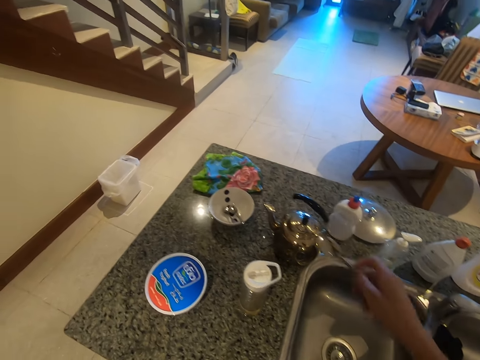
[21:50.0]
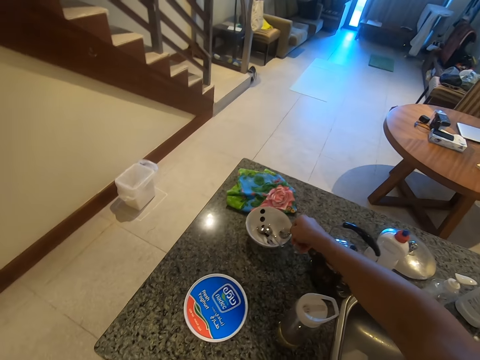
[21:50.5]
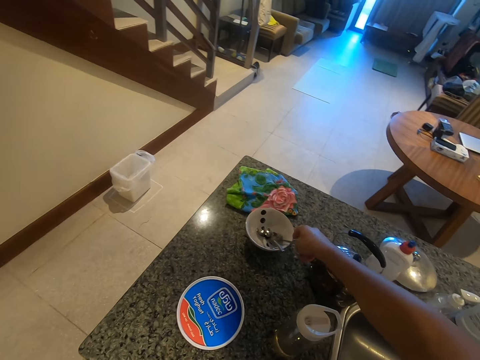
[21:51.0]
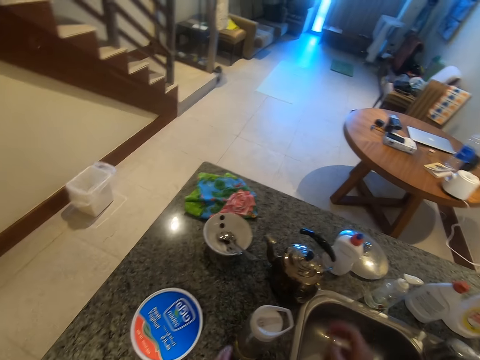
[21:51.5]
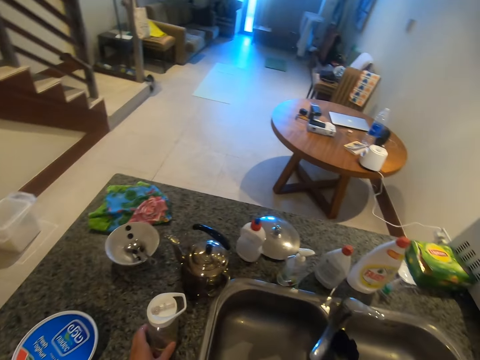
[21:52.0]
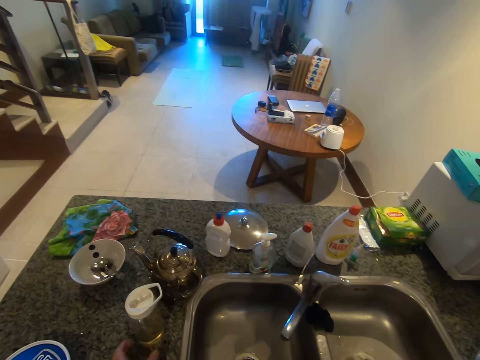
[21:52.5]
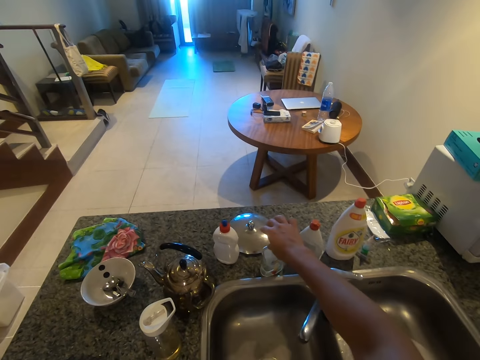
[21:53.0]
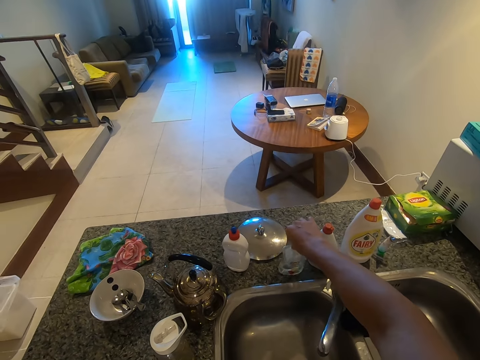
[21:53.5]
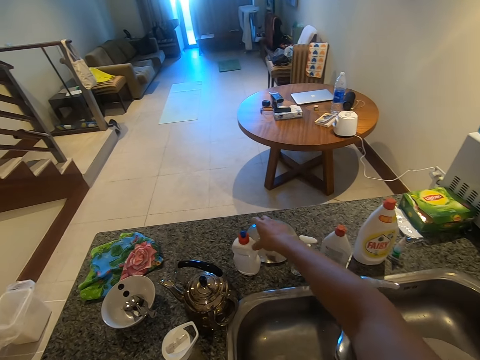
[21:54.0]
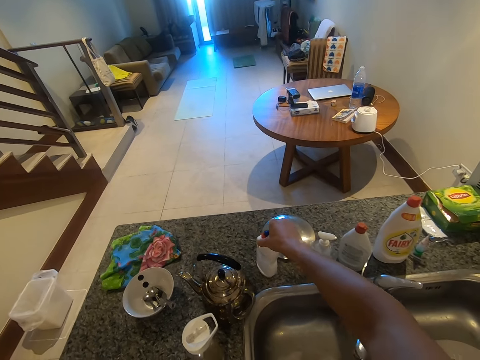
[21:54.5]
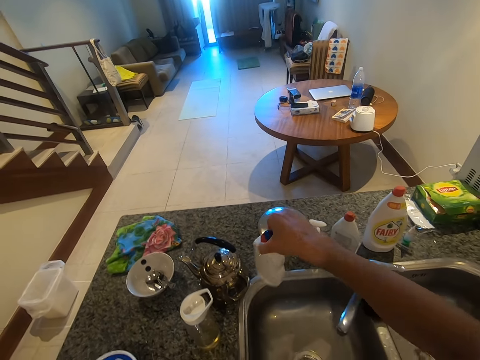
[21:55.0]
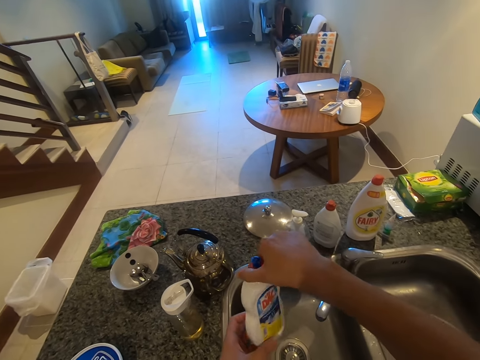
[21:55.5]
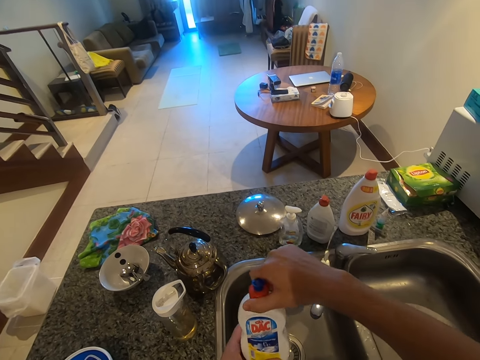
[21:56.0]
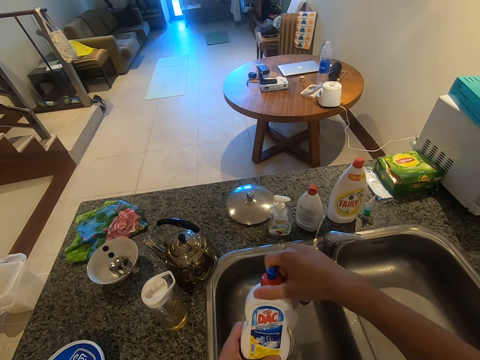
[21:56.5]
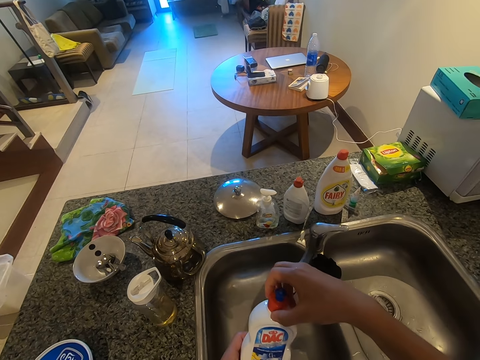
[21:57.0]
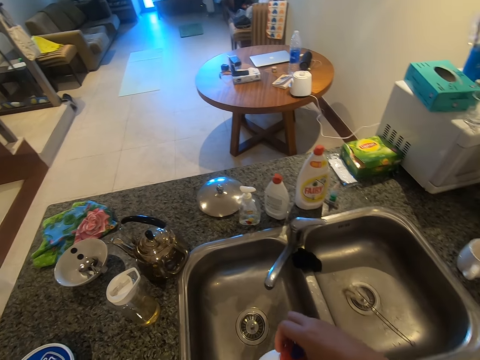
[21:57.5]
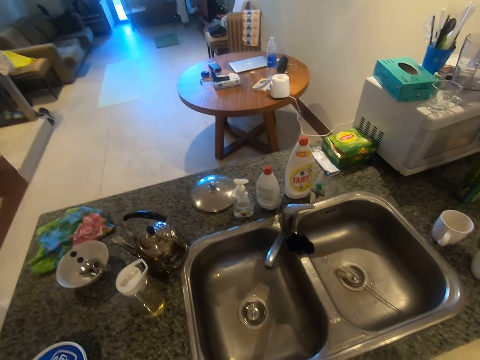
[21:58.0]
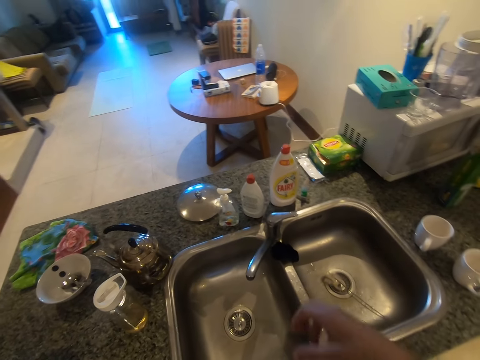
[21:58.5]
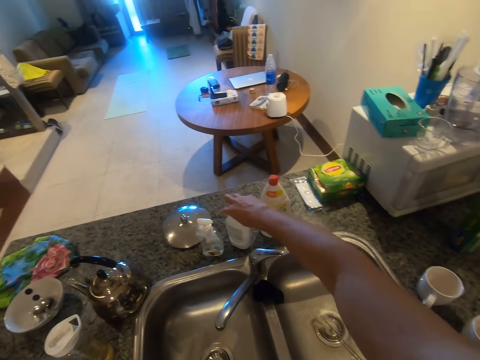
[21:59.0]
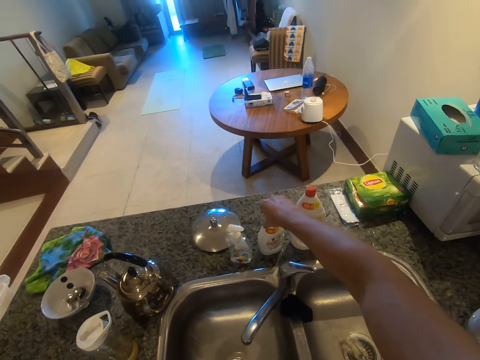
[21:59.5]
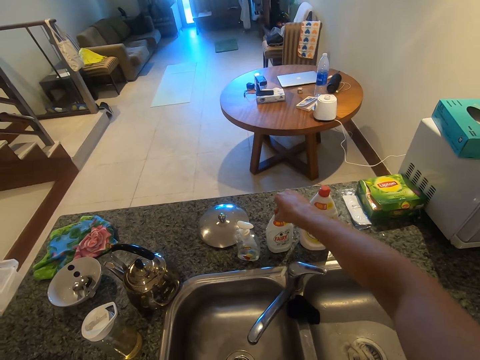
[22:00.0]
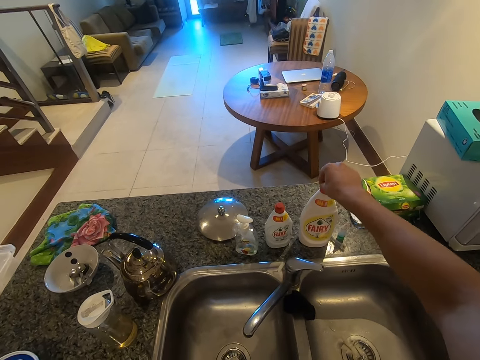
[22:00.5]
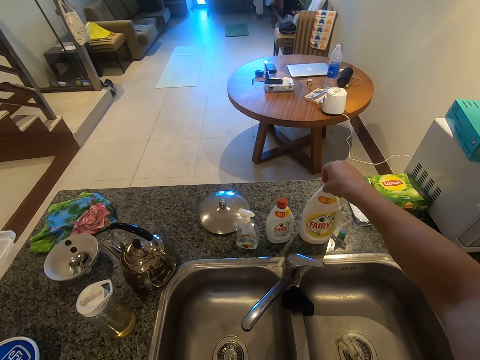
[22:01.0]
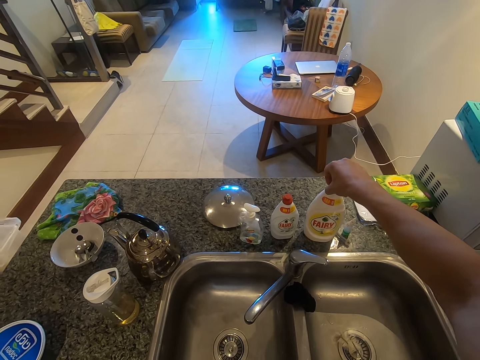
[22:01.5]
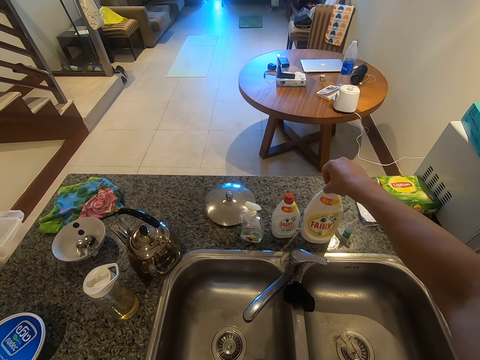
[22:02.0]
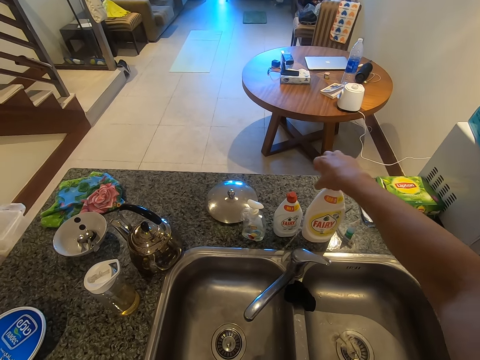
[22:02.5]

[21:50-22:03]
The camera wearer puts the spoon in the bowl. They move a water bottle, move a detergent, and pick the detergent. They tighten the lid of the detergent. They turn the other detergent. They touch the bottle. They move the detergent.

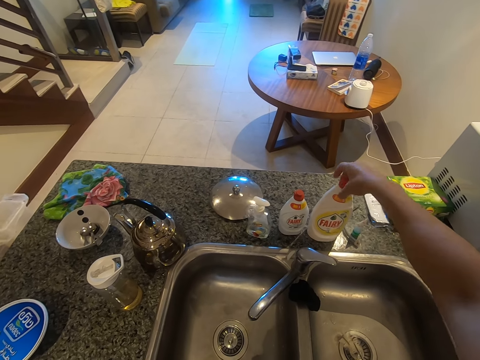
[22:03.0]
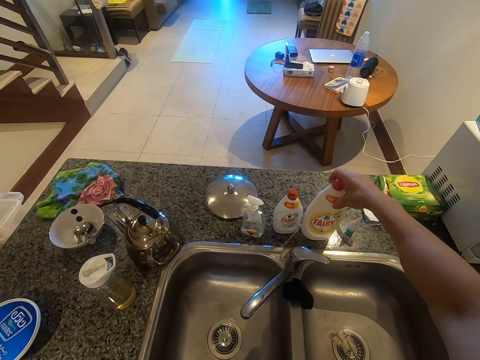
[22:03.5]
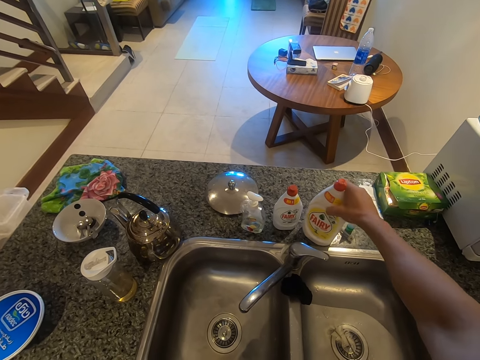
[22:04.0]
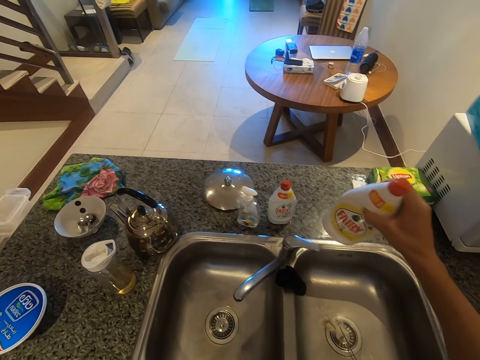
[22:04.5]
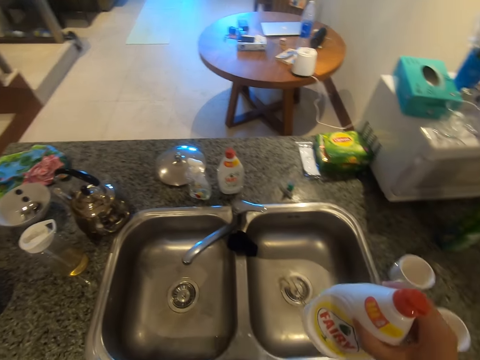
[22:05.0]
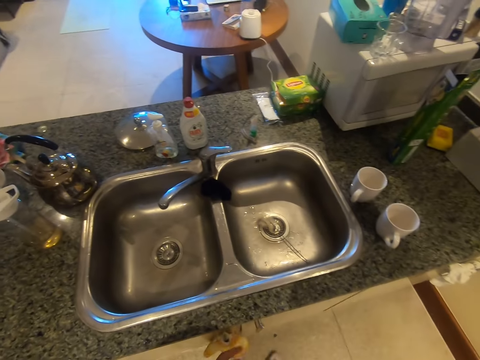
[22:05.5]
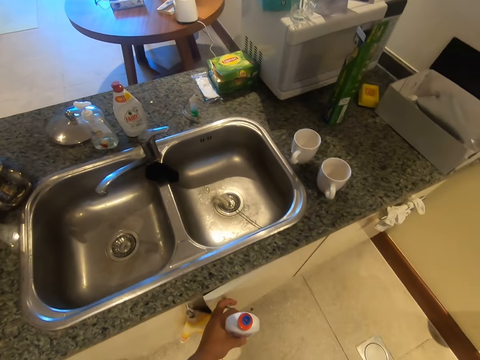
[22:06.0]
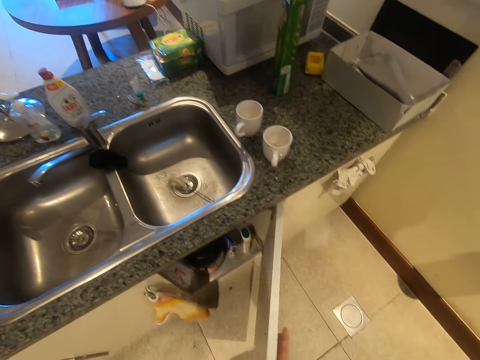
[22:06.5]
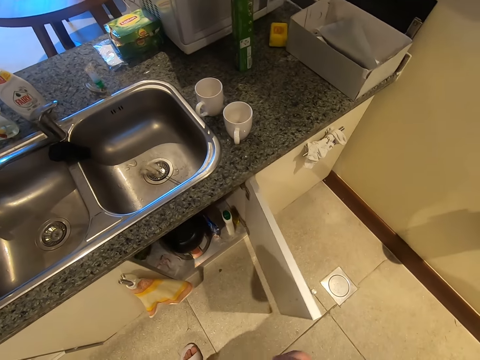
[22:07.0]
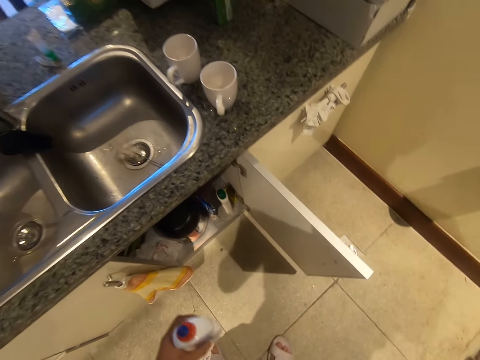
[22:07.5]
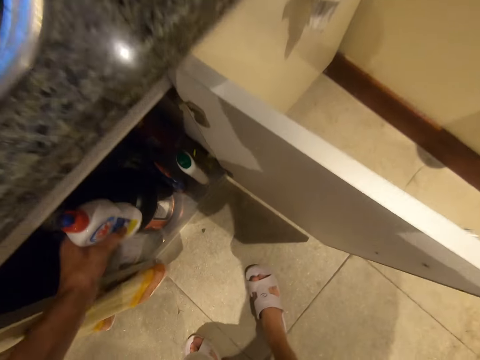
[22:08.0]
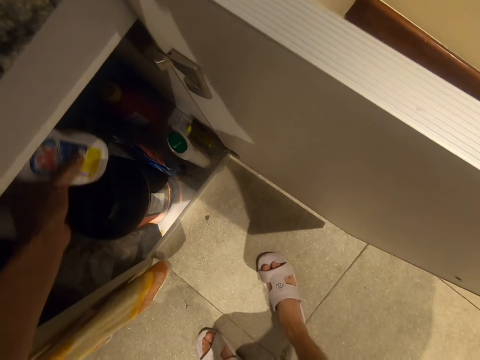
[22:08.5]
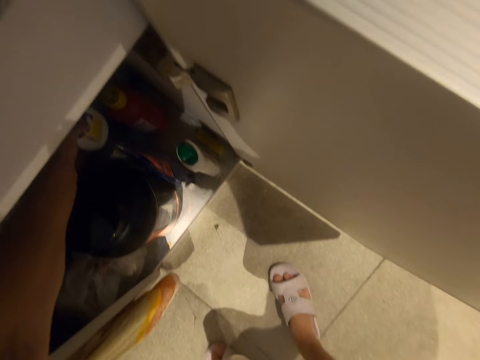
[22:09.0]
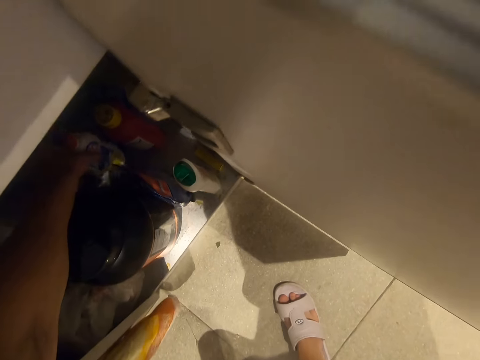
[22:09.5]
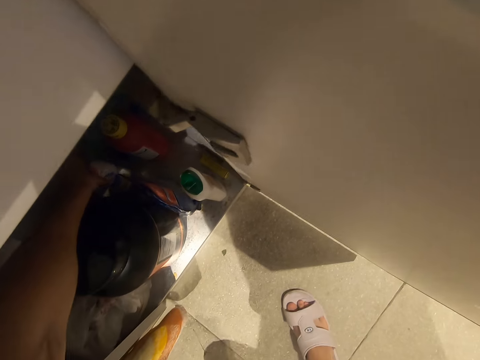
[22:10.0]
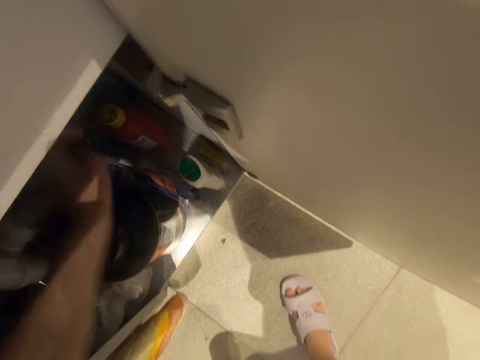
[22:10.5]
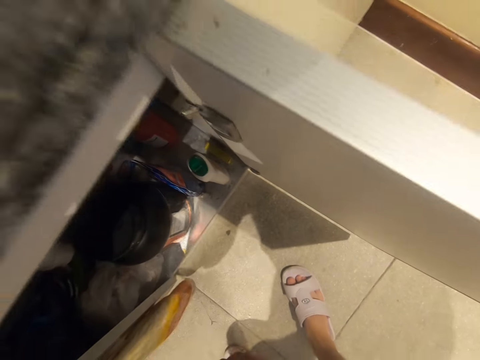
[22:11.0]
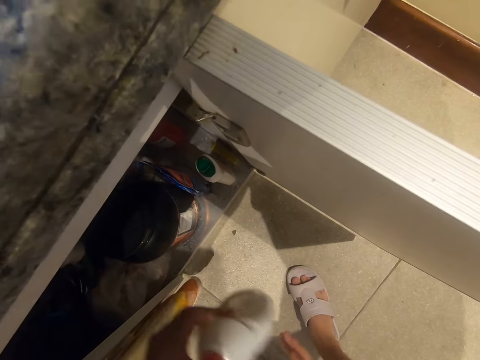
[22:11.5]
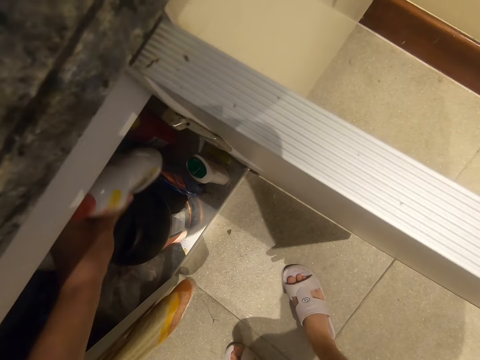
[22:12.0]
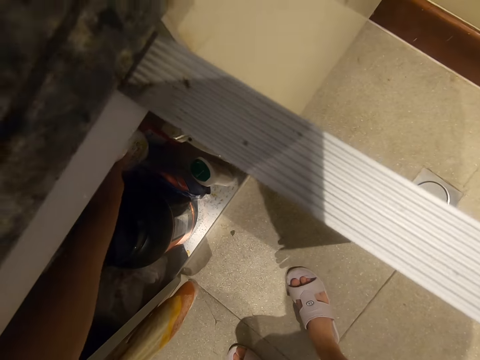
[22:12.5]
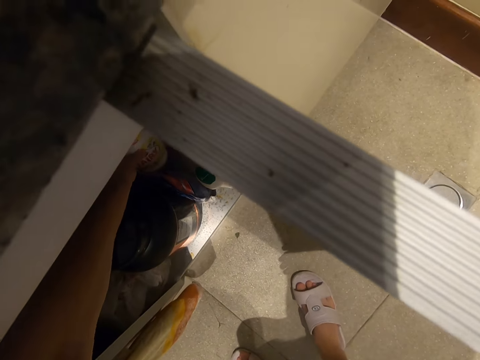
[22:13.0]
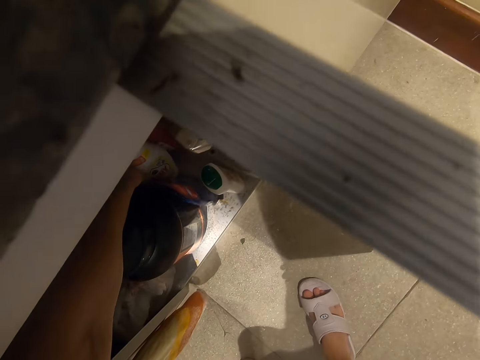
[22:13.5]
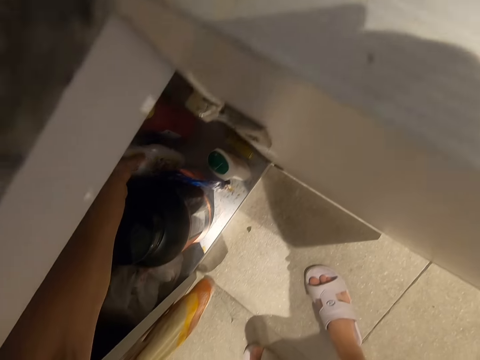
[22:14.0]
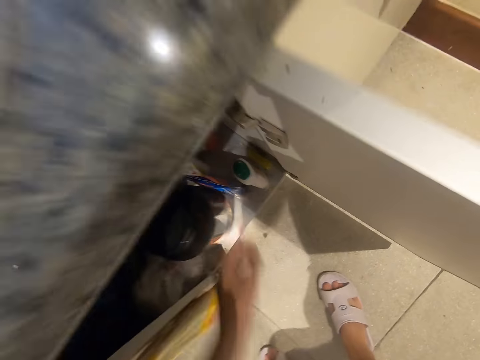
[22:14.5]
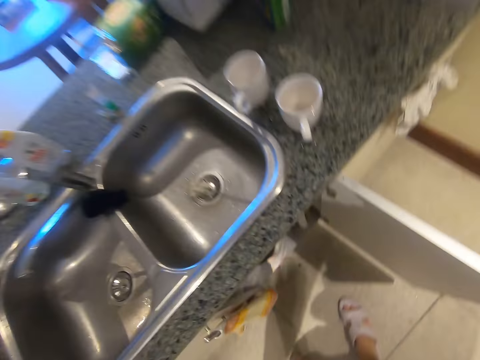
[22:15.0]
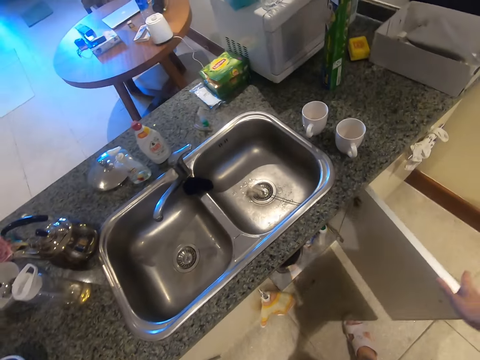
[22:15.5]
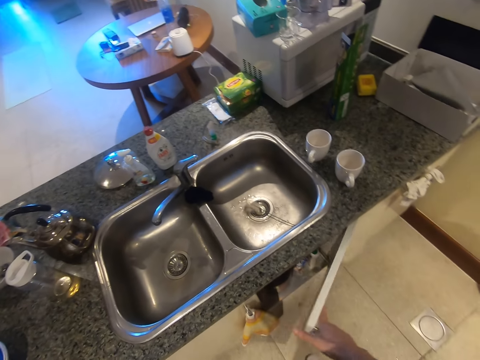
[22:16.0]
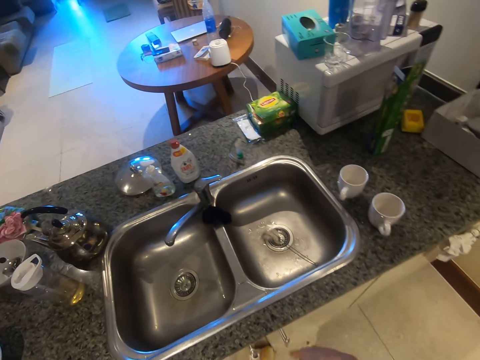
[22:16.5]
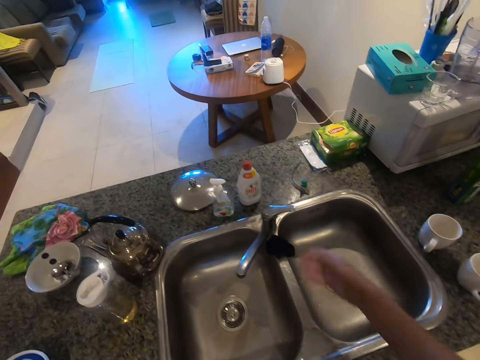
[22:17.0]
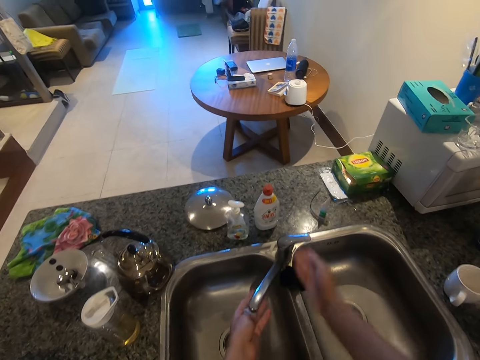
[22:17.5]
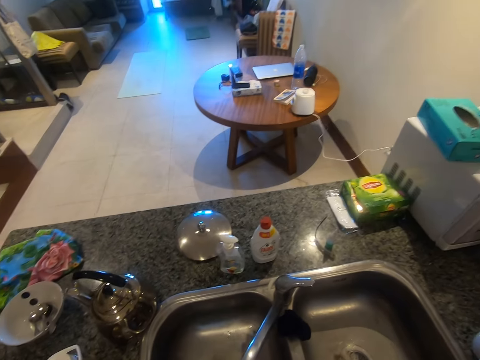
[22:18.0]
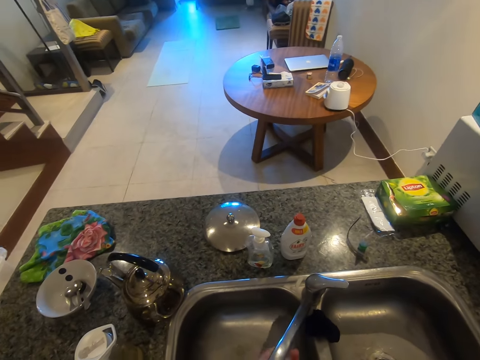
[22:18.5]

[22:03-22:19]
The camera wearer picks the detergent. He opens the kitchen cabinet. He puts the detergents in the kitchen cabinet. He closes the kitchen cabinet. He turns on the tap. He washes his hands.
